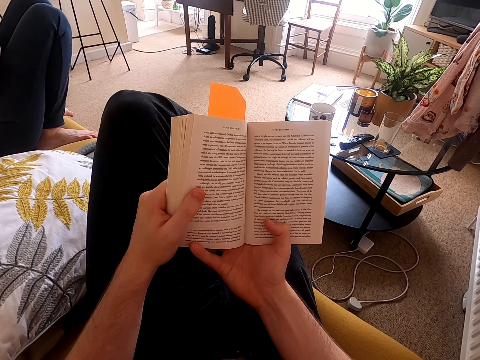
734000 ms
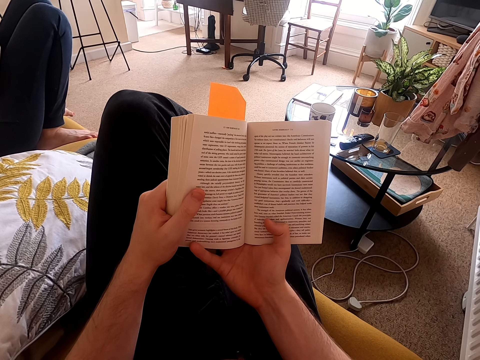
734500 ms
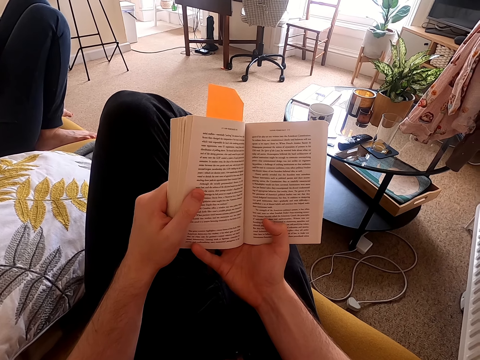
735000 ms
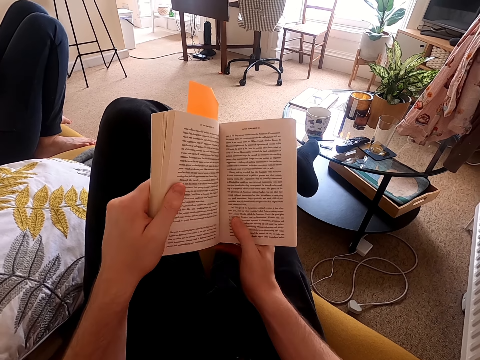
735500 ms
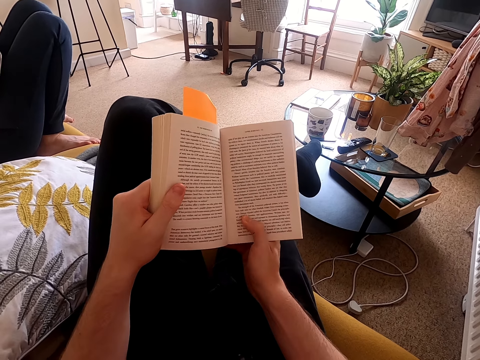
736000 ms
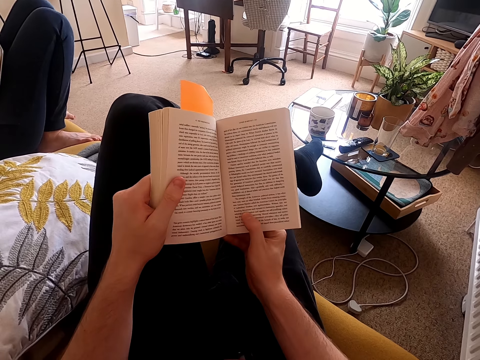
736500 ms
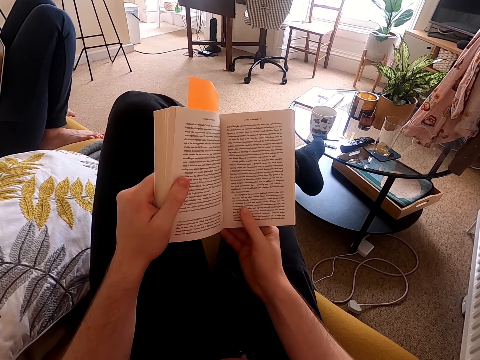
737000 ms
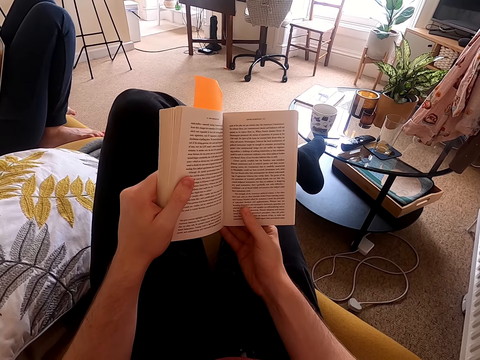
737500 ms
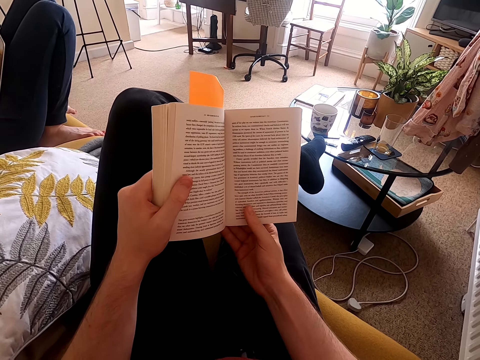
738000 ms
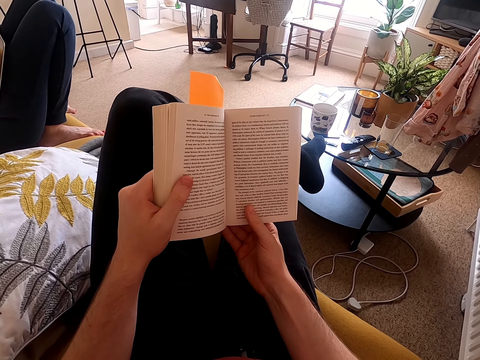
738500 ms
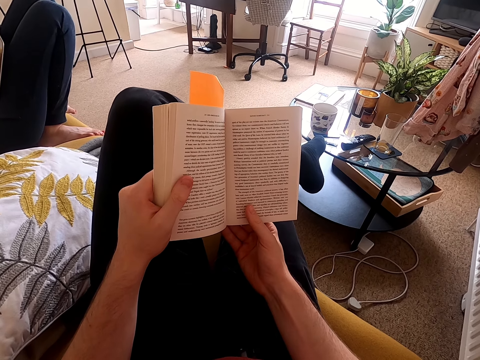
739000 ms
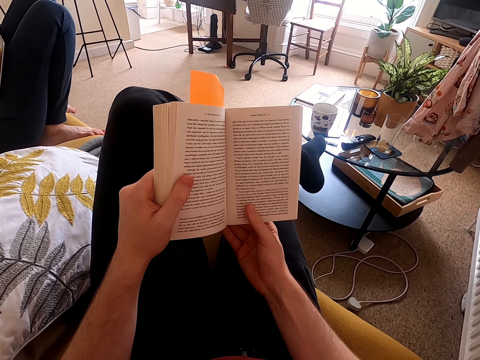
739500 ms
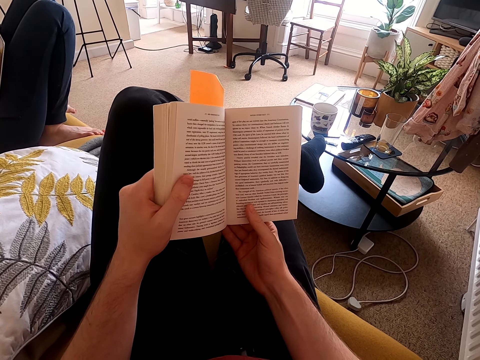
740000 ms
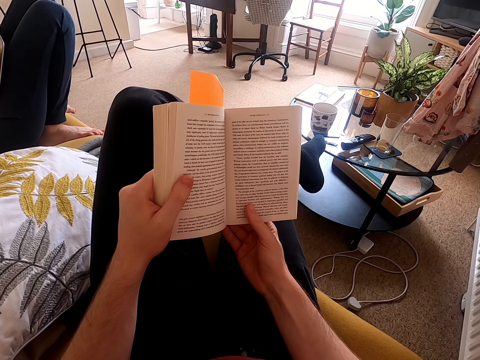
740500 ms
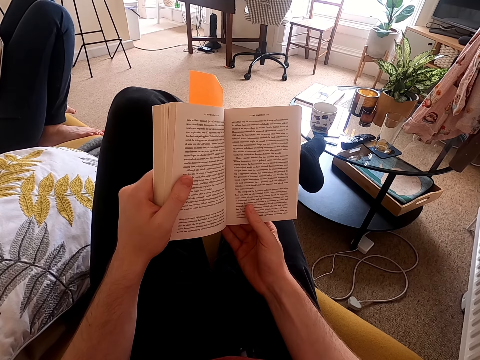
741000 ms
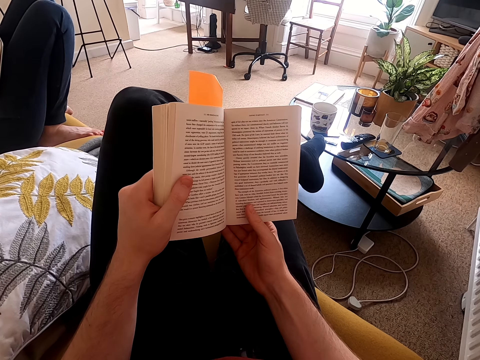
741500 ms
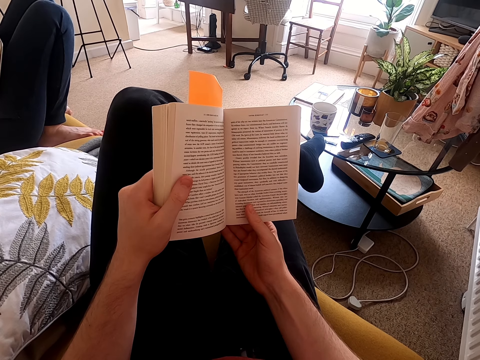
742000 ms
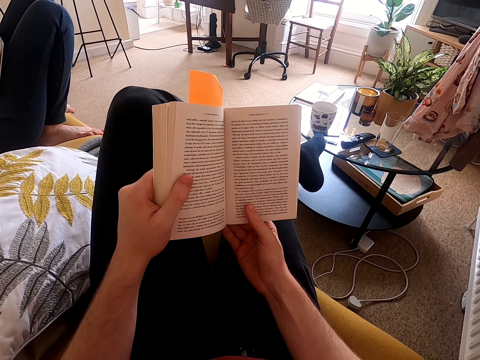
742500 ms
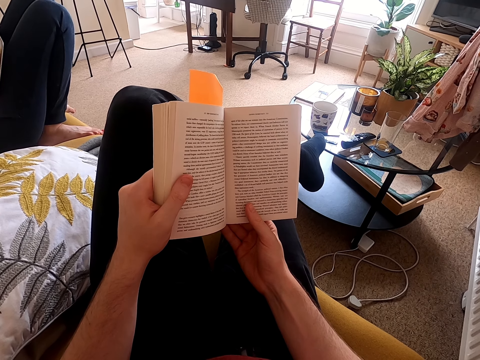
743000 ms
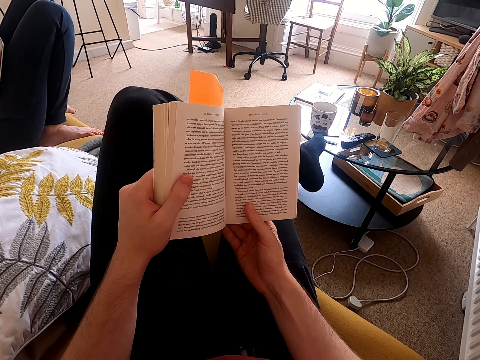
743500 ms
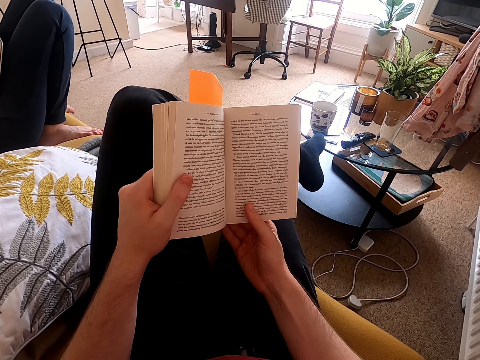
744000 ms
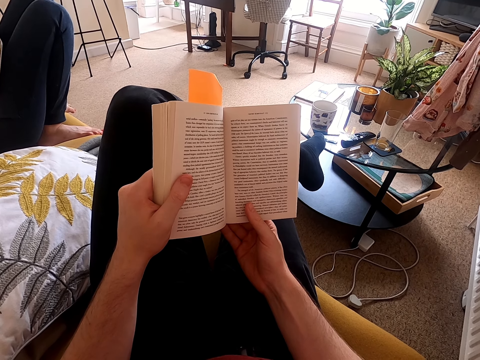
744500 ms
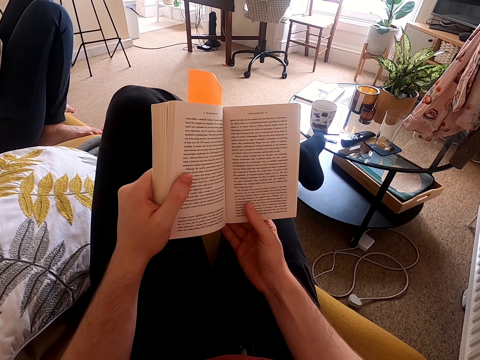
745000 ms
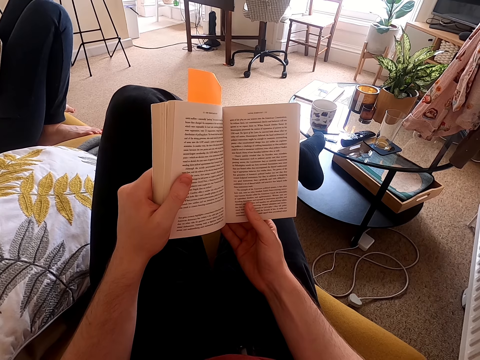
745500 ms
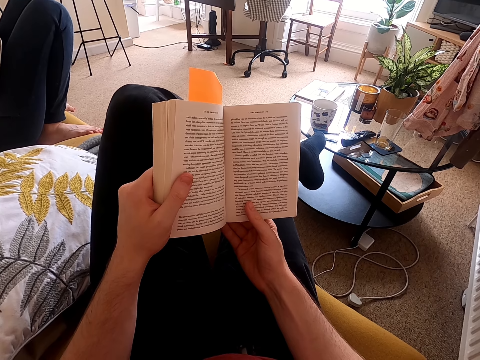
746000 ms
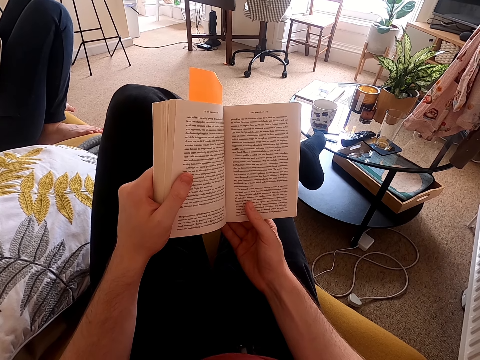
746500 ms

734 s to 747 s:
The camera wearer adjusts a book on his lap. He moves his right thumb. He reads the book. He holds the book with both hands.

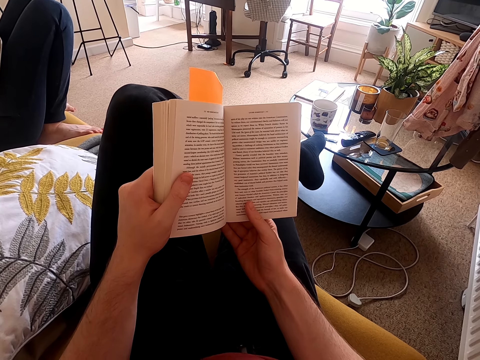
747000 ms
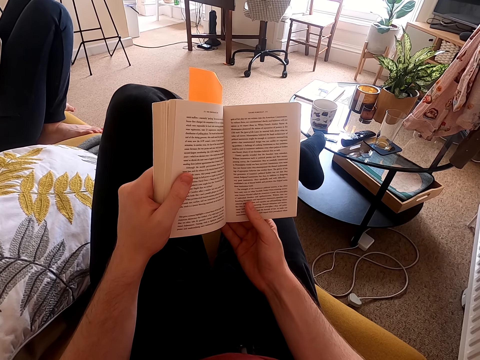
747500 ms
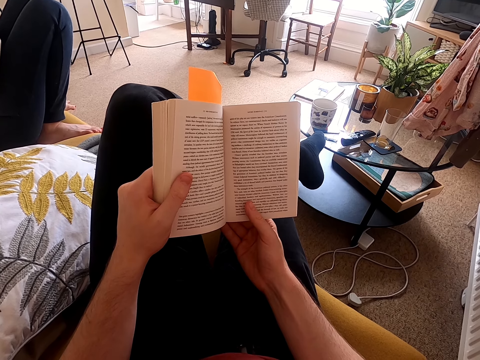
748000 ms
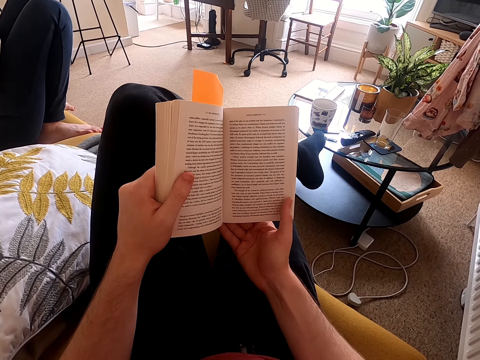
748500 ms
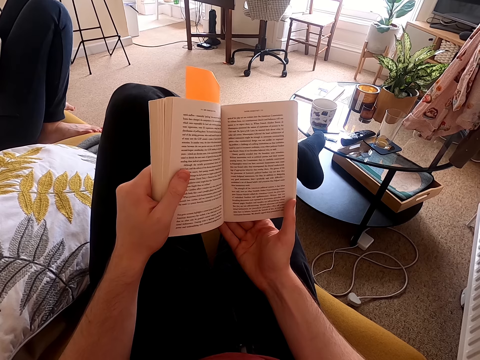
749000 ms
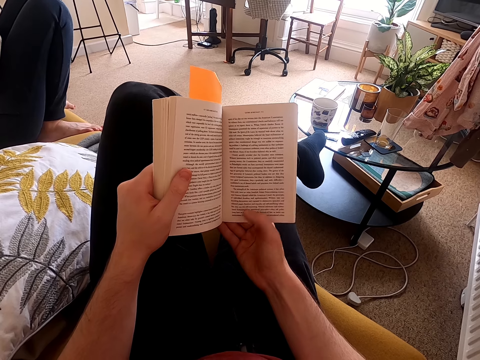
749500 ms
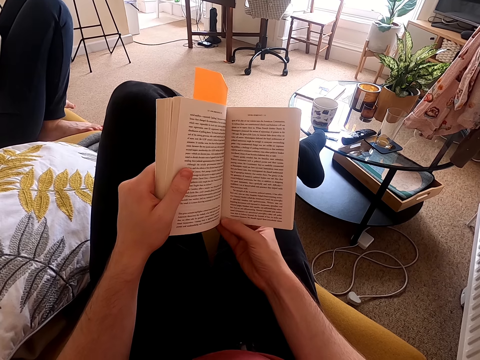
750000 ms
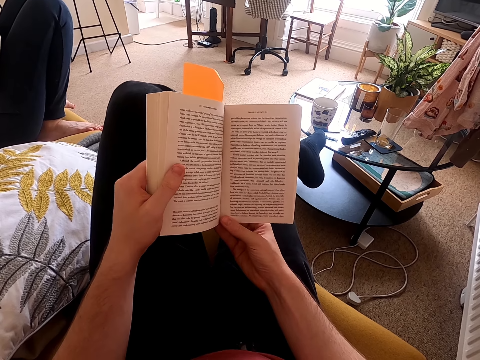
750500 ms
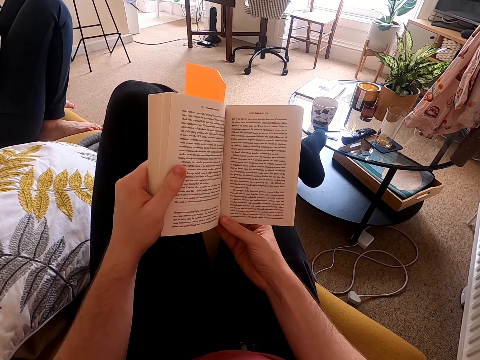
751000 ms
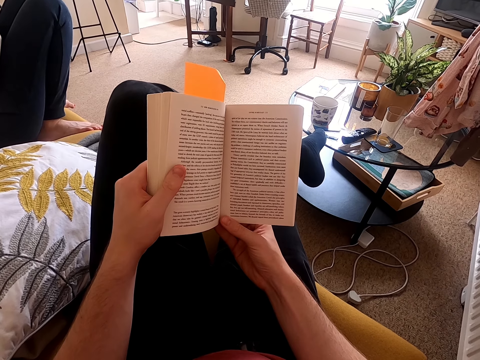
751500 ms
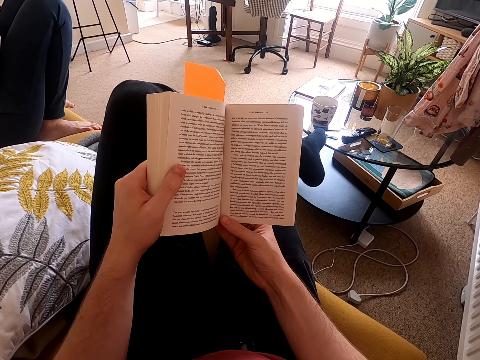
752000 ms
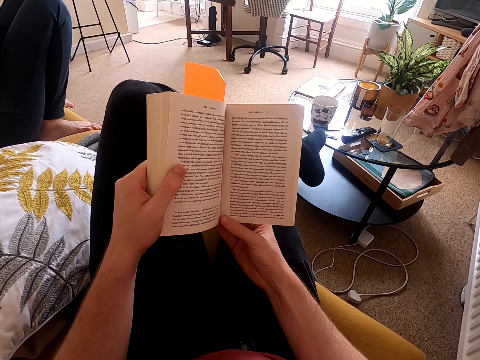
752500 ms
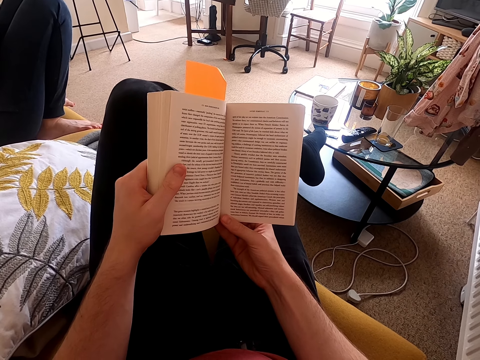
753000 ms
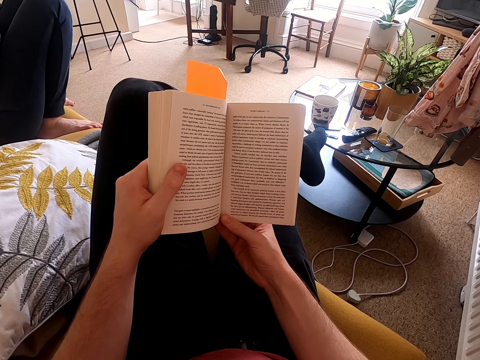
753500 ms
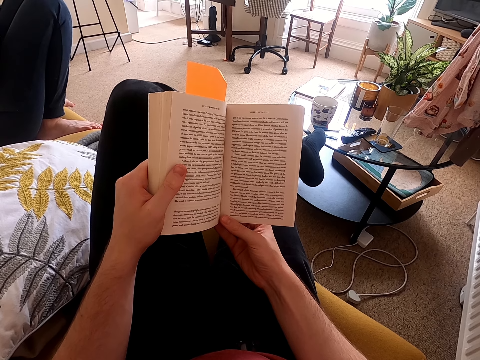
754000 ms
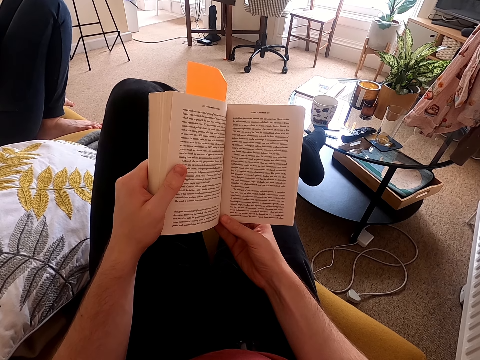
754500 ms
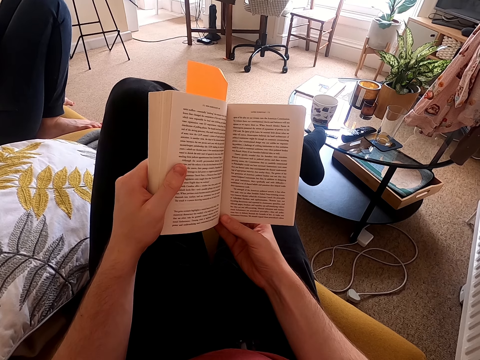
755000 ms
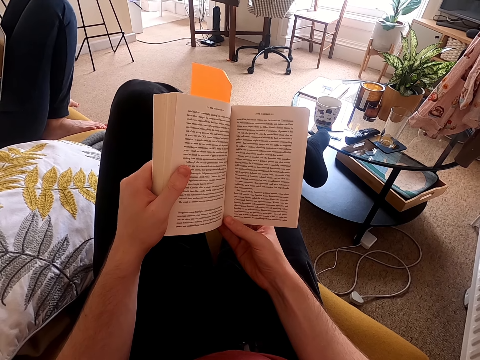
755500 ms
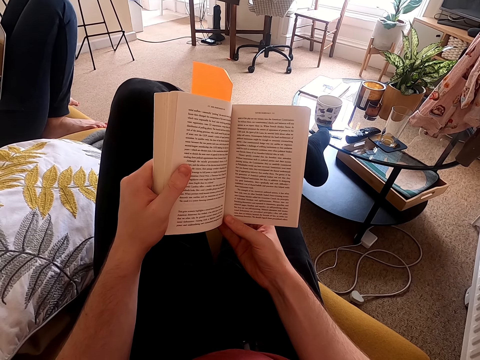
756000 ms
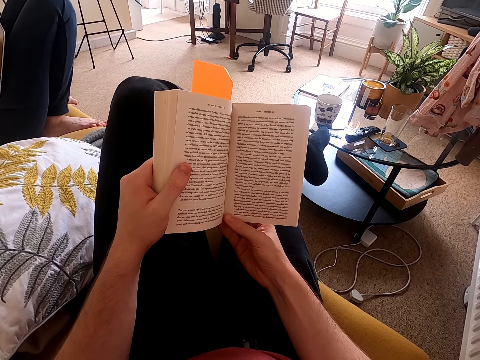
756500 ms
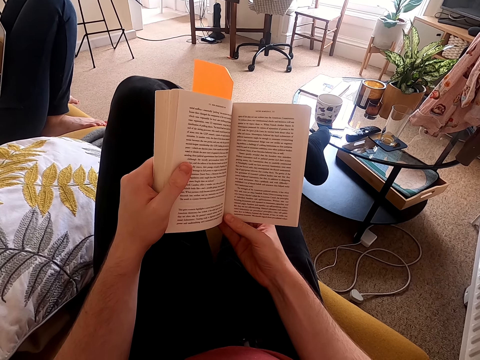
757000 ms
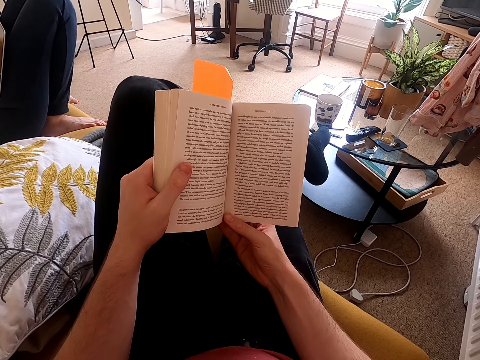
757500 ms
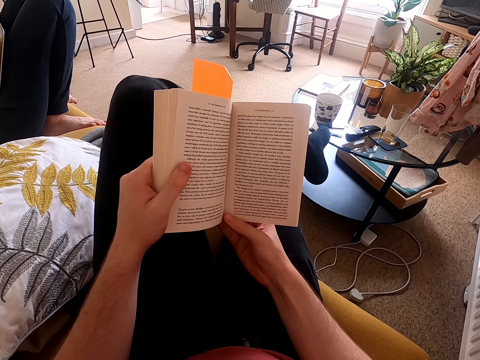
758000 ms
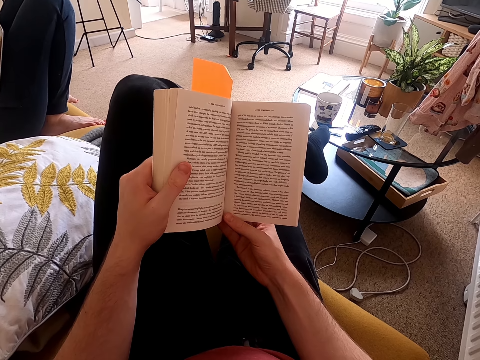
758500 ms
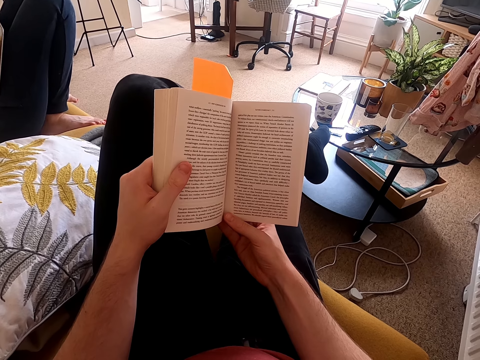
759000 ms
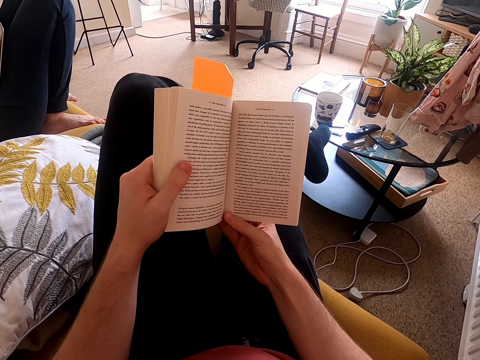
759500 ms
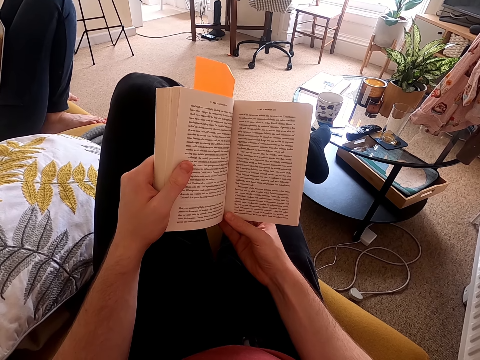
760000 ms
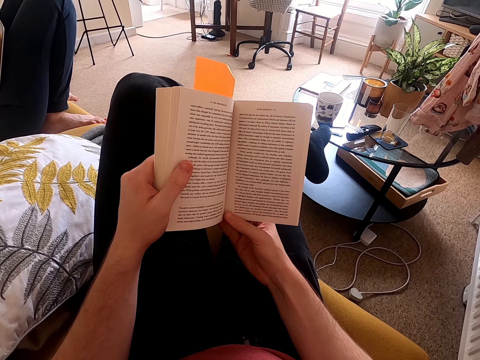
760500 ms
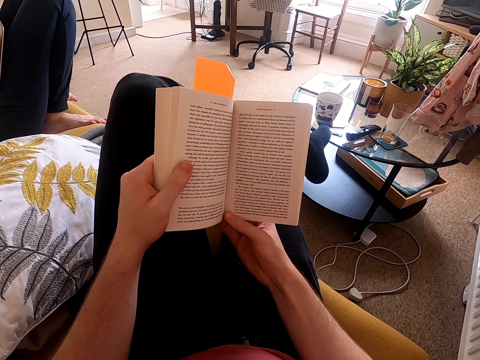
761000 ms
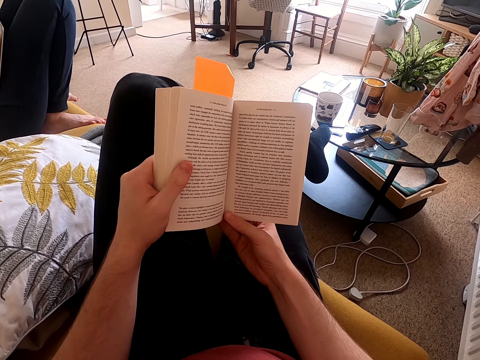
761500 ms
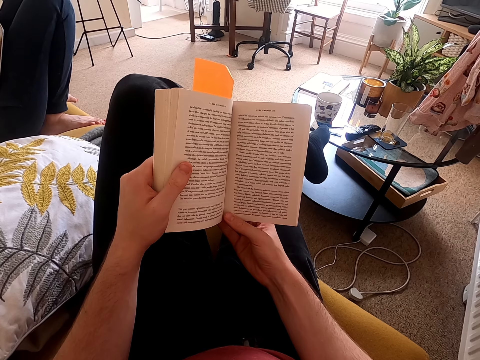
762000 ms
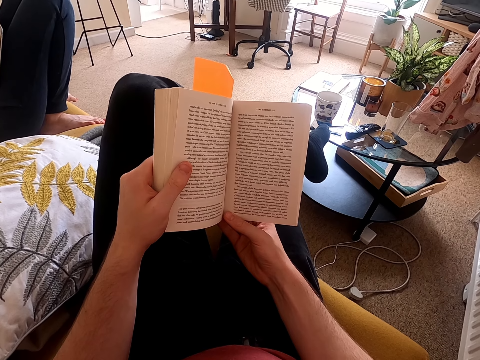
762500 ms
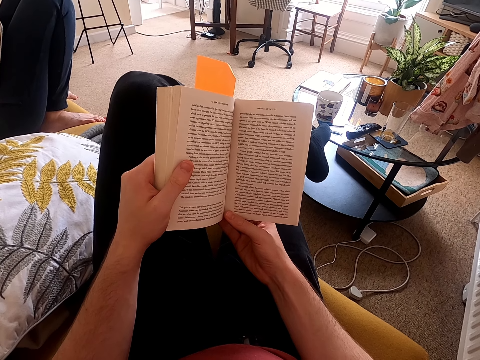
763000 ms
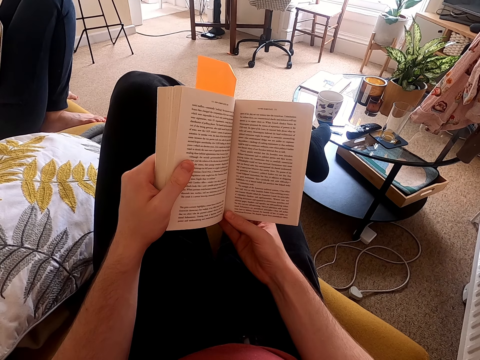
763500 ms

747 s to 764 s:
The camera wearer moves his hand on a page. He moves his right thumb. He reads a book. He holds the book with both hands. He reads the book.
